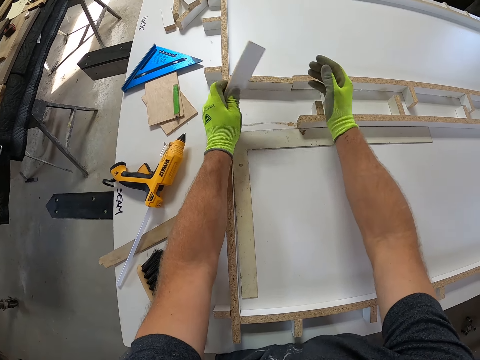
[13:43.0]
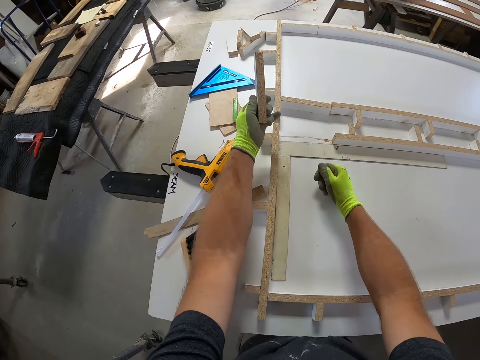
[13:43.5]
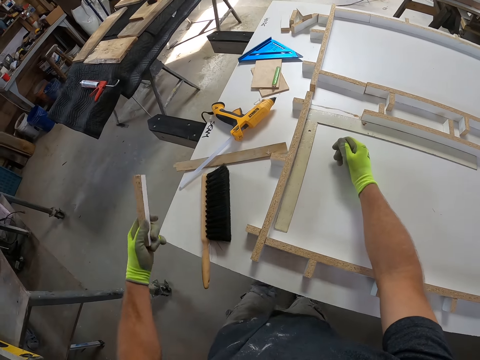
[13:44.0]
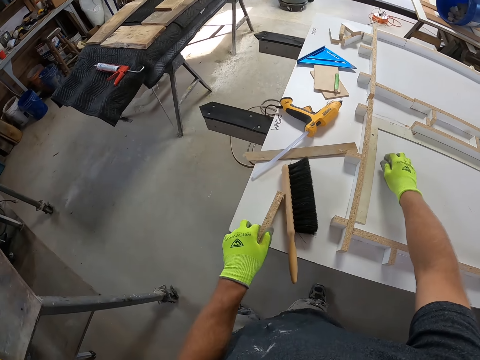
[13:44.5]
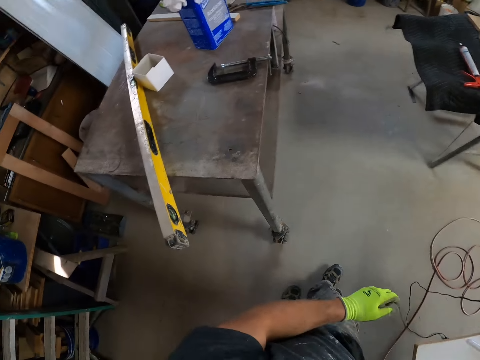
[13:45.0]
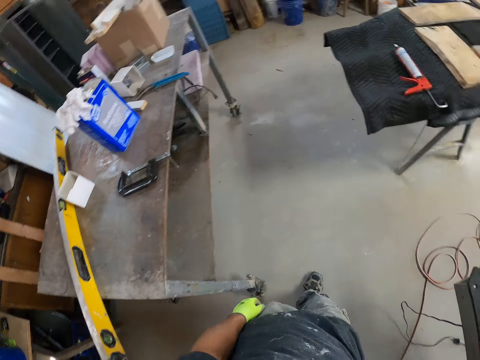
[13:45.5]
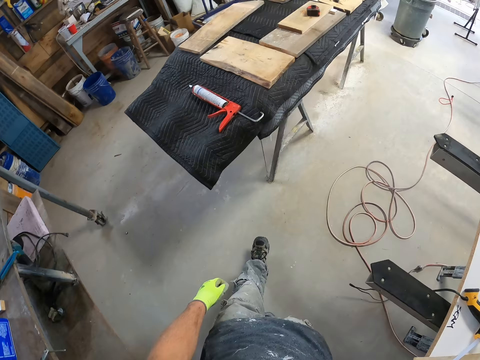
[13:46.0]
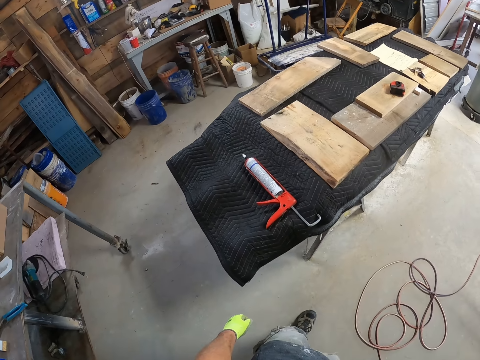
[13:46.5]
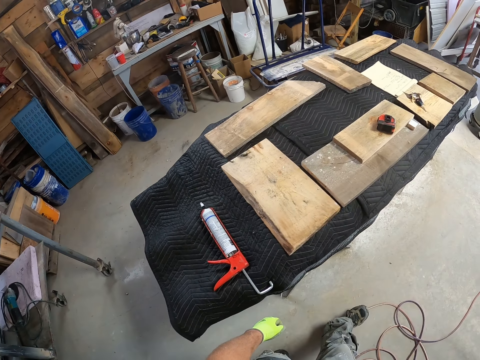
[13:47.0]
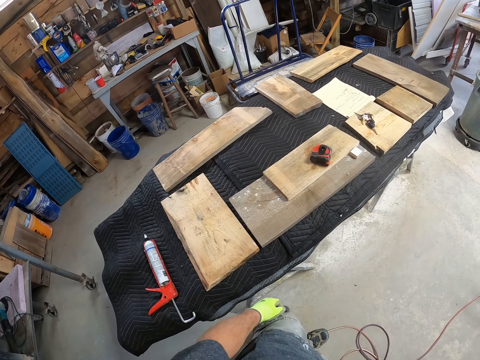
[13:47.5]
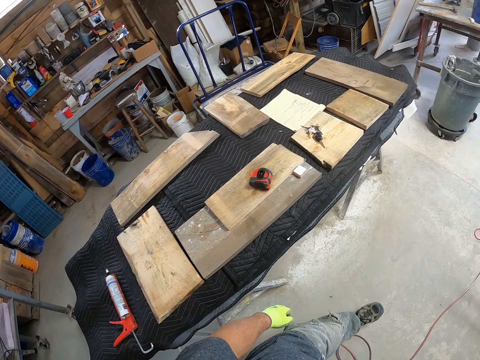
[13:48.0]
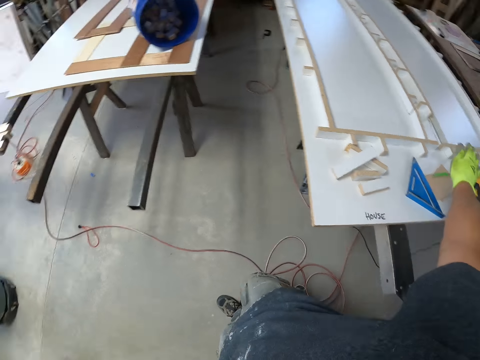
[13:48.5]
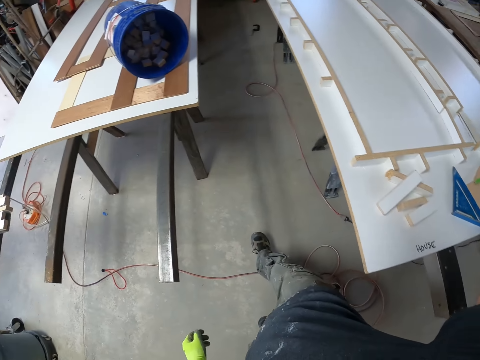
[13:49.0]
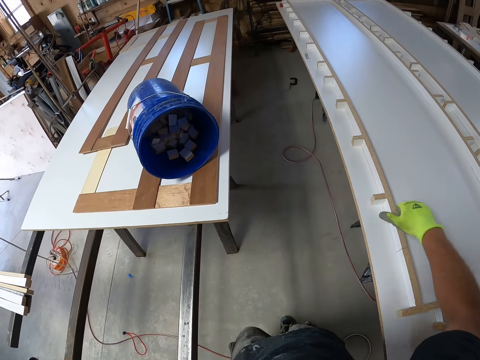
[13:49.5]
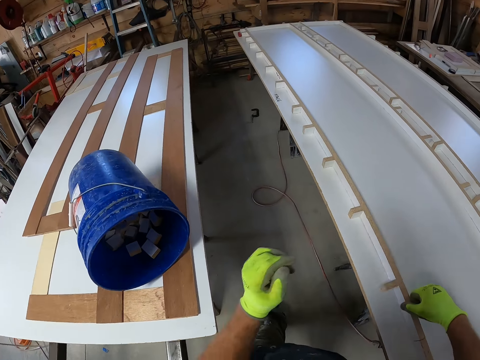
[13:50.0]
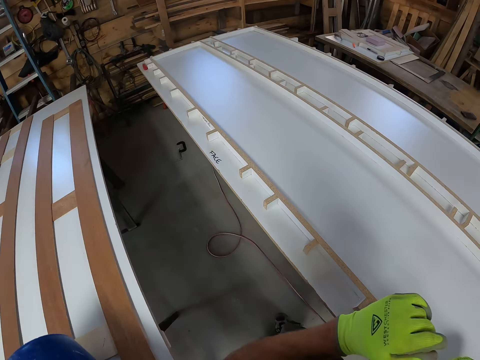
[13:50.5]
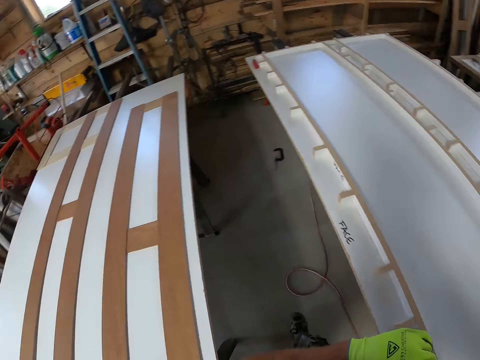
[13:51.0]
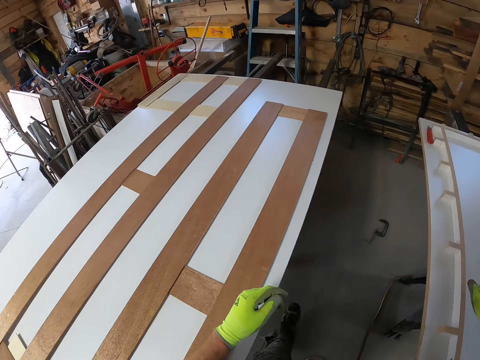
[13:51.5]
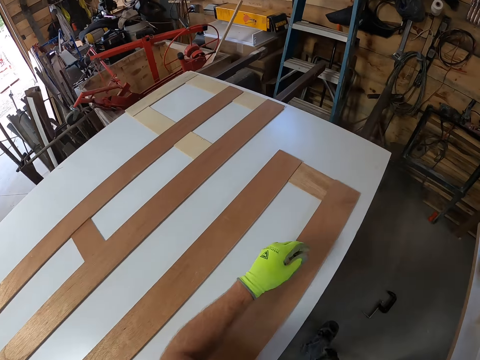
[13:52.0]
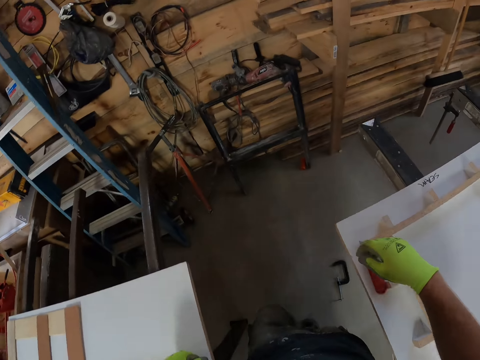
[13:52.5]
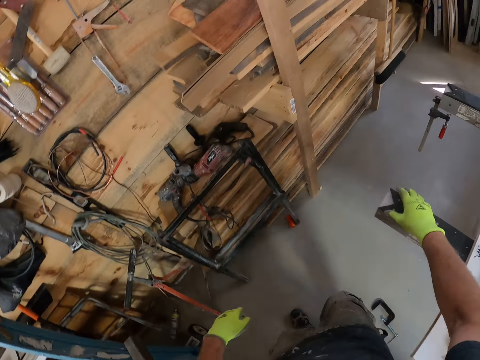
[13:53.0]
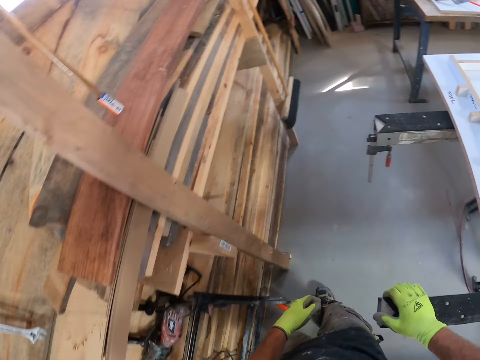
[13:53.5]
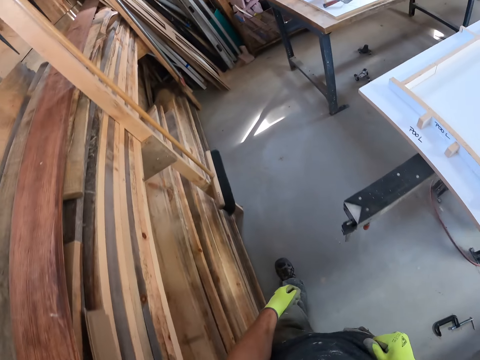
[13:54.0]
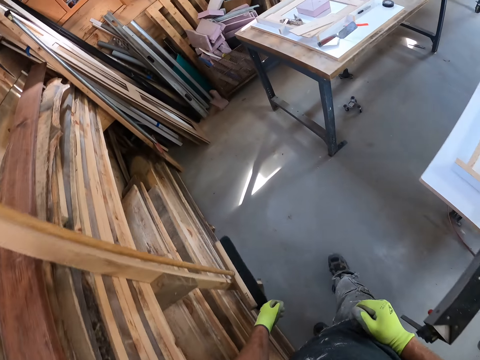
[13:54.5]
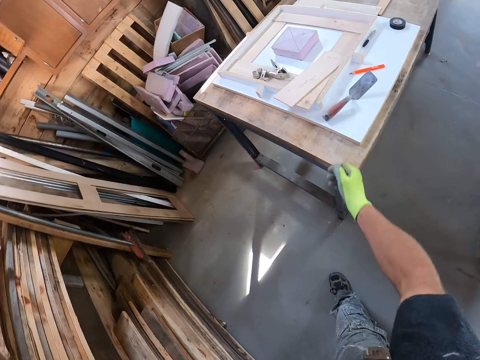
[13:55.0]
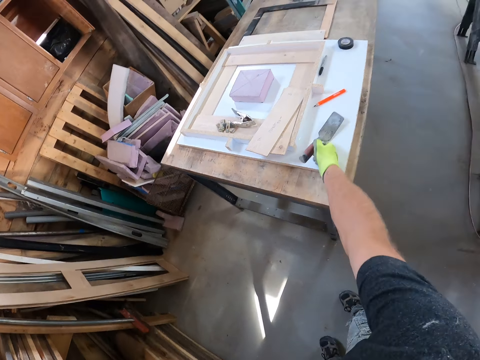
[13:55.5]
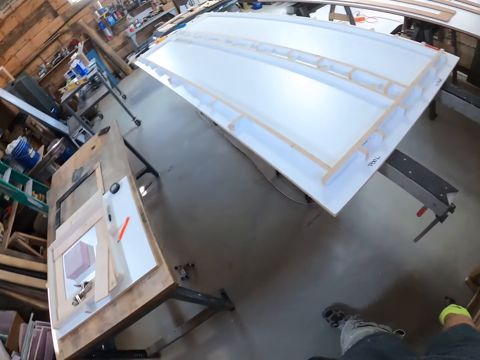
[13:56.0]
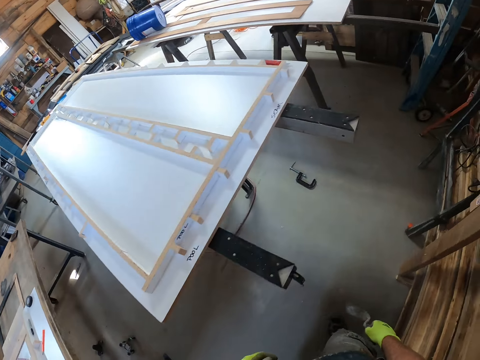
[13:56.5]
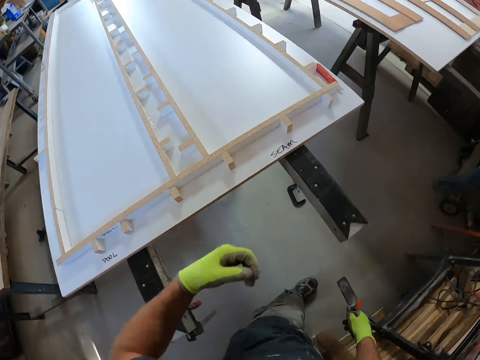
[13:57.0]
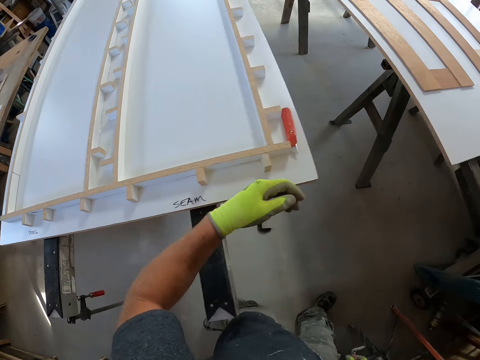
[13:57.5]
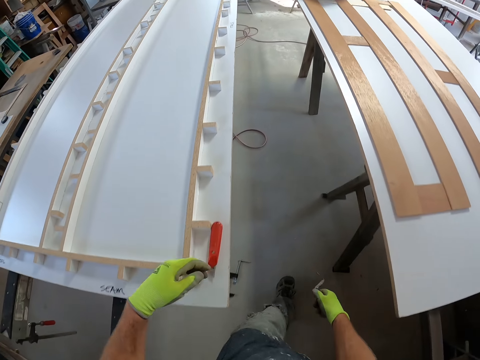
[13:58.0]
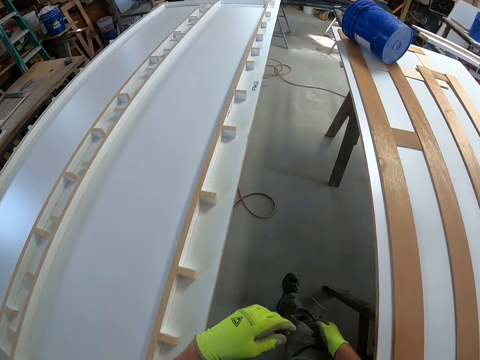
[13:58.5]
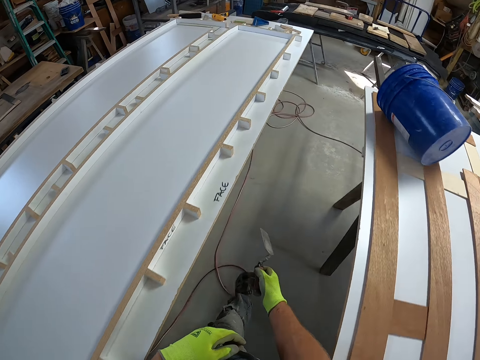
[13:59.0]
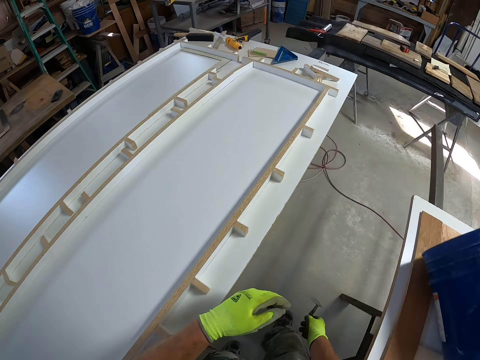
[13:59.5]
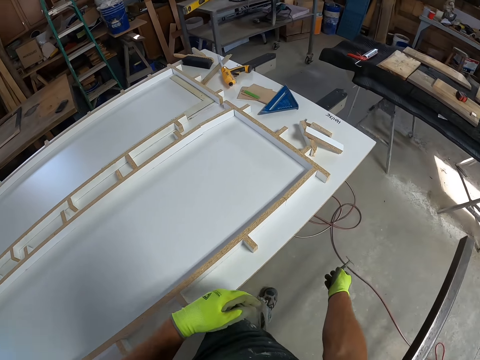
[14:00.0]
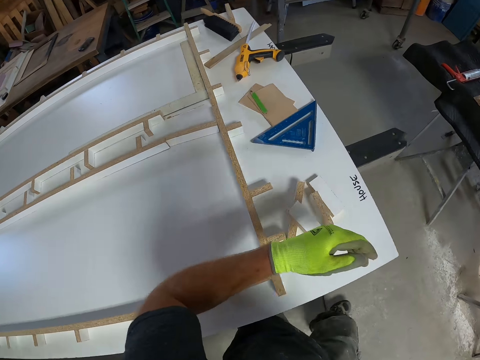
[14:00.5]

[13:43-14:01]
The camera wearer removes the wood from the board. They walk around a garage. They drop the wood on the board. They pick up a trowel or putty knife from a table. They walk around the garage.

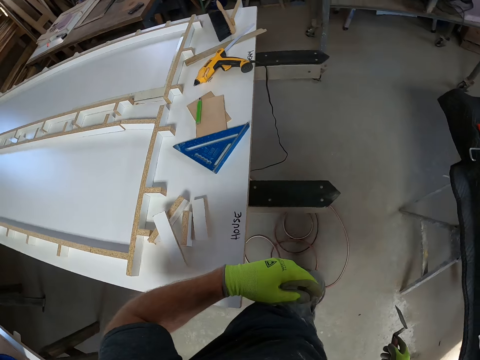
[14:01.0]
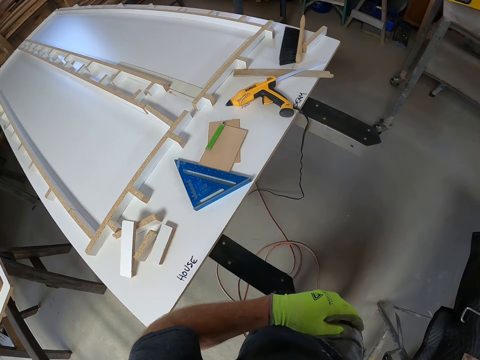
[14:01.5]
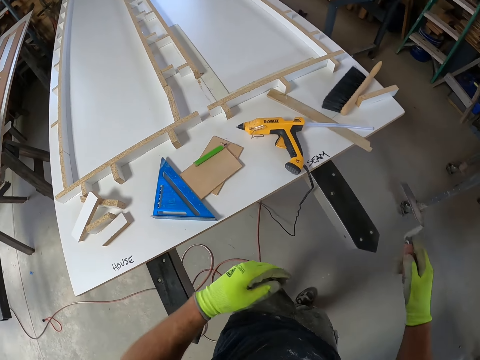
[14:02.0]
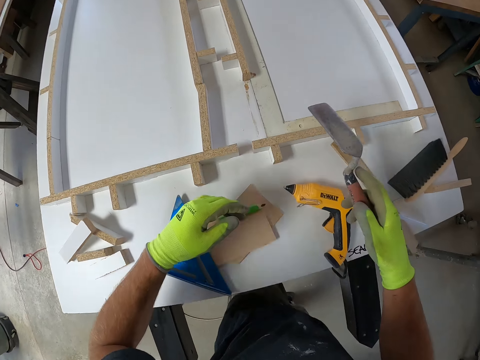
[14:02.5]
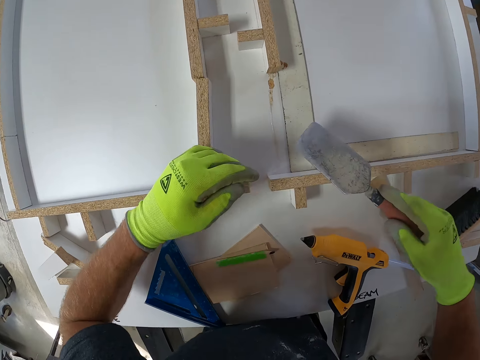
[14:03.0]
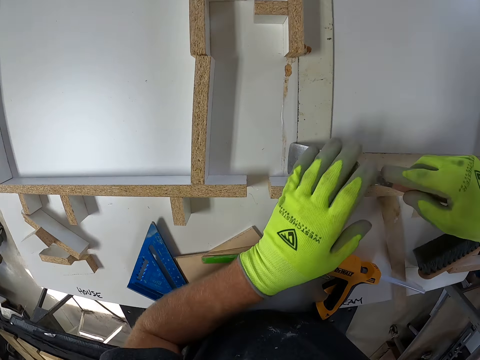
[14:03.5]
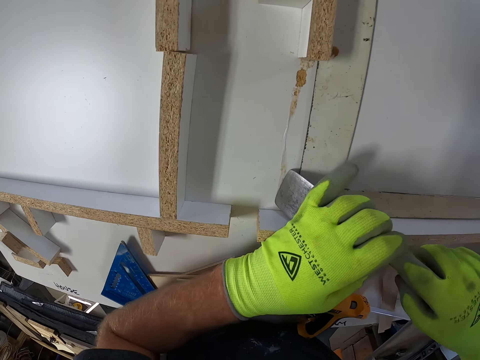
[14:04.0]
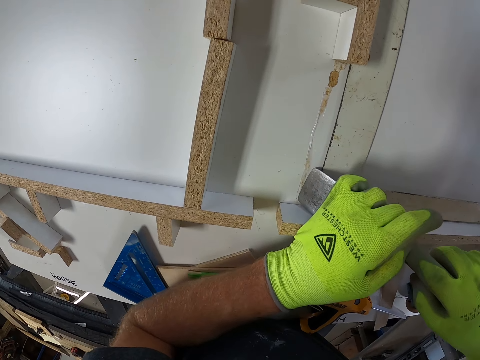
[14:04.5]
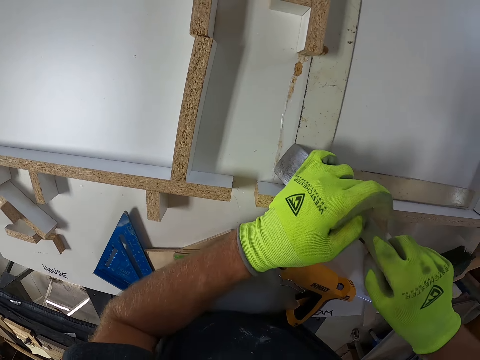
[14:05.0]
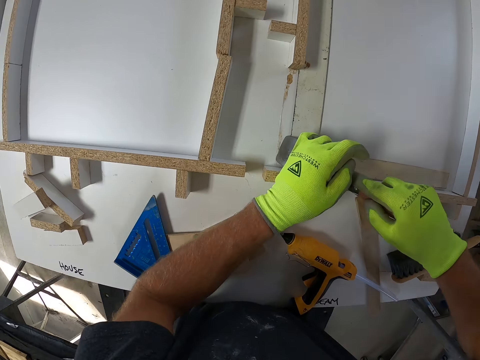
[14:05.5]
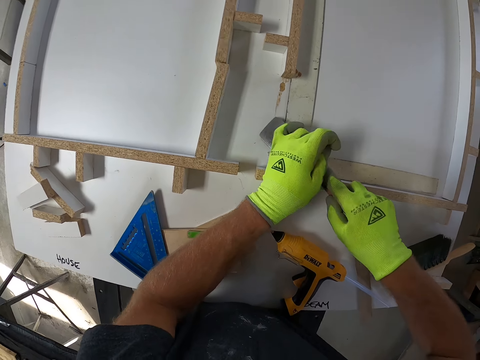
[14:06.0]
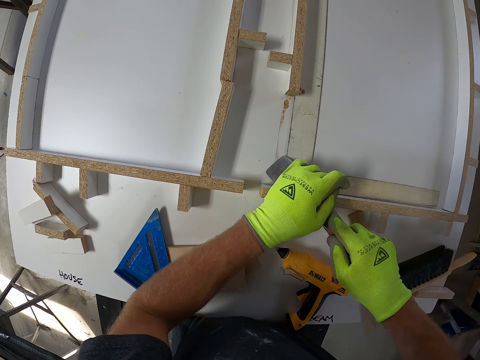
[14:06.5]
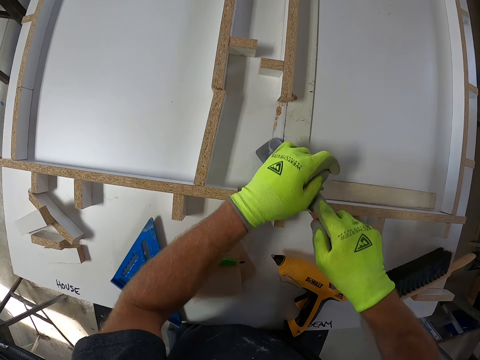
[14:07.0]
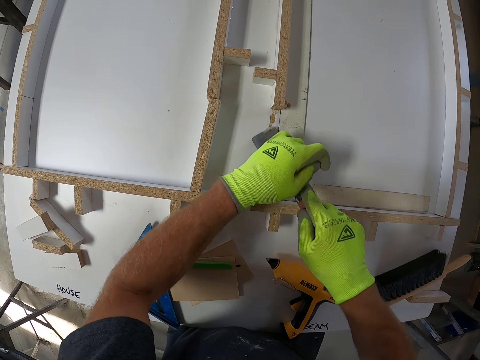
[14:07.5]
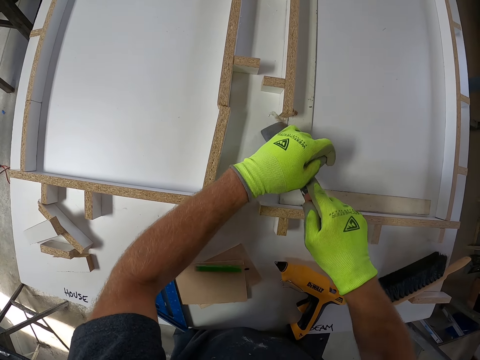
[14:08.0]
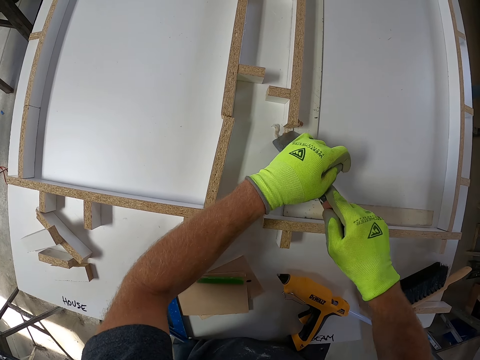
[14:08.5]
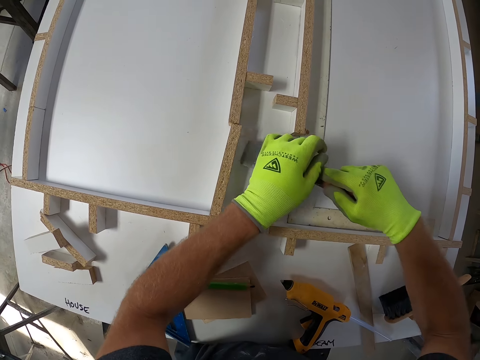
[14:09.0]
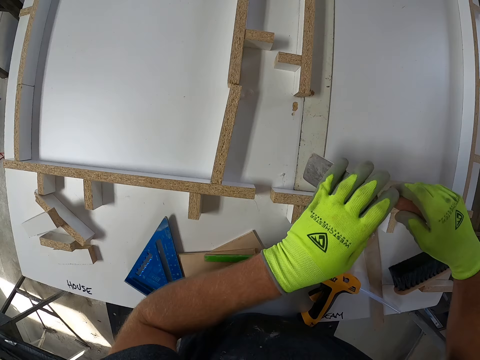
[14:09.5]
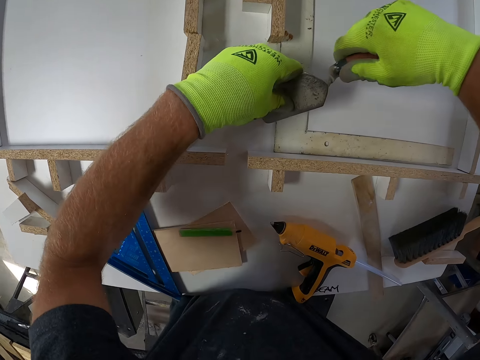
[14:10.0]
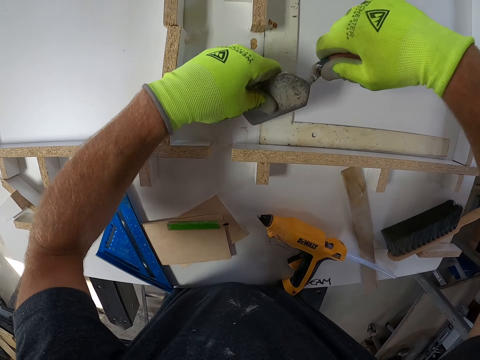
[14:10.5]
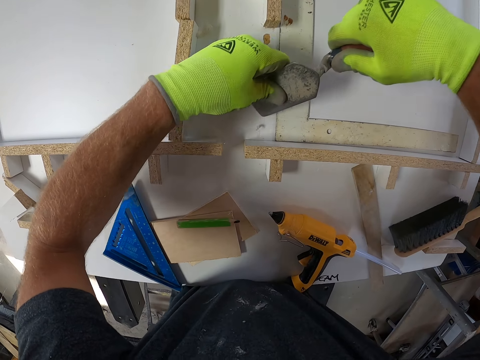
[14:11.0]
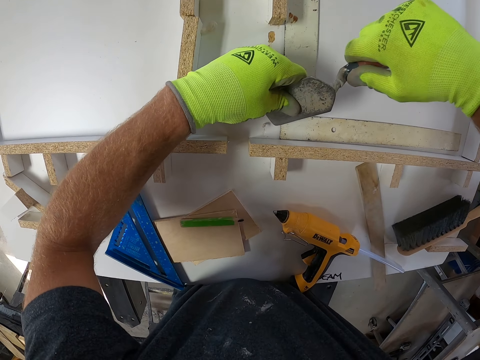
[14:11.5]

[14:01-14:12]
The camera wearer scrapes the board with the trowel. They carve a table with a putty knife.
